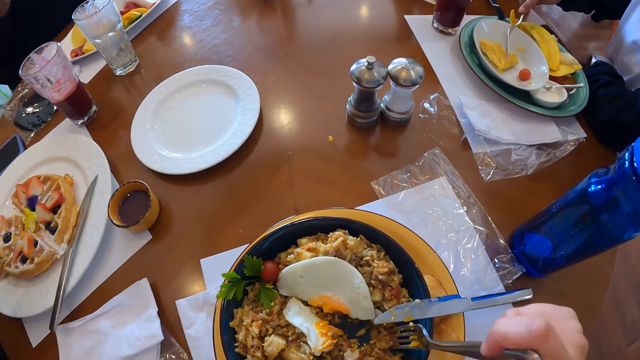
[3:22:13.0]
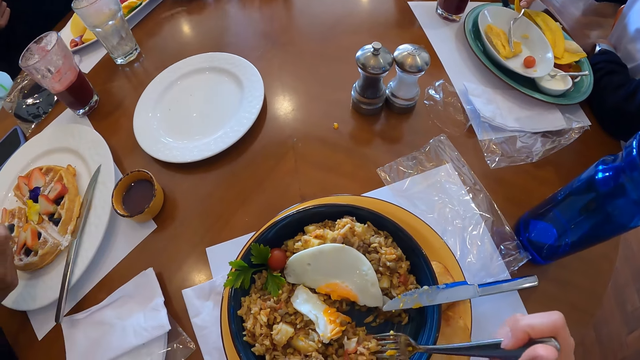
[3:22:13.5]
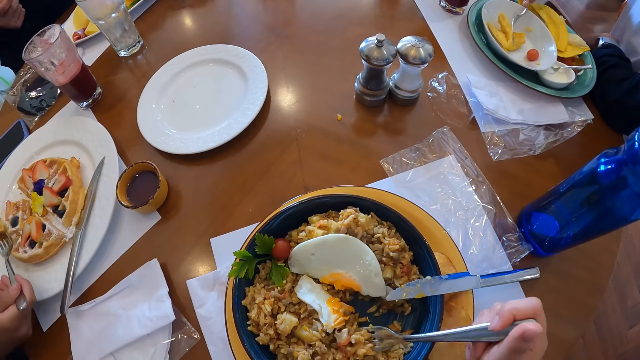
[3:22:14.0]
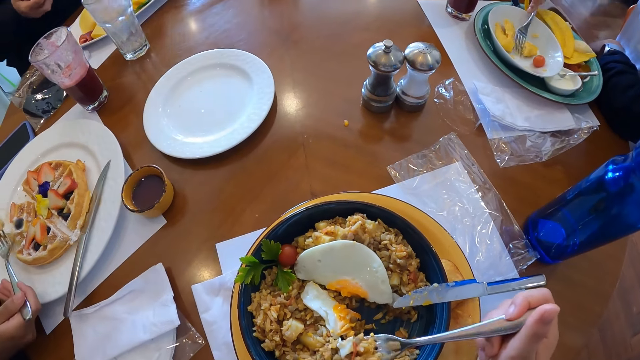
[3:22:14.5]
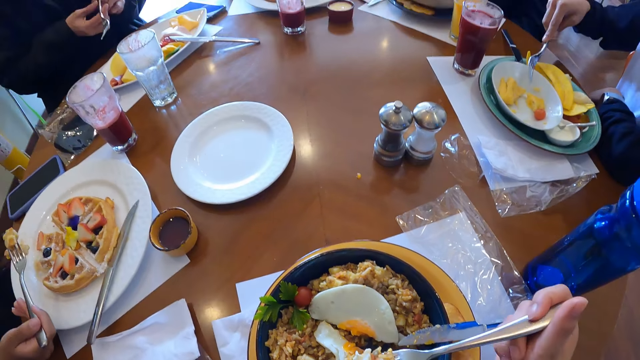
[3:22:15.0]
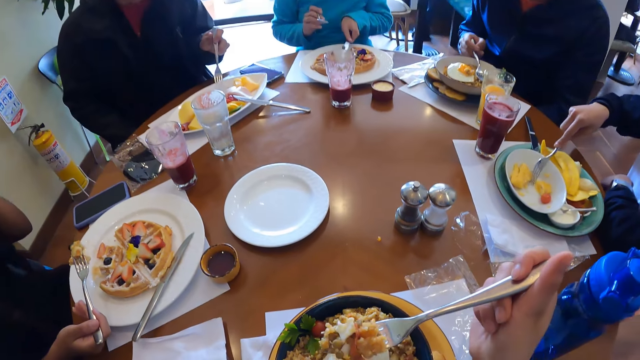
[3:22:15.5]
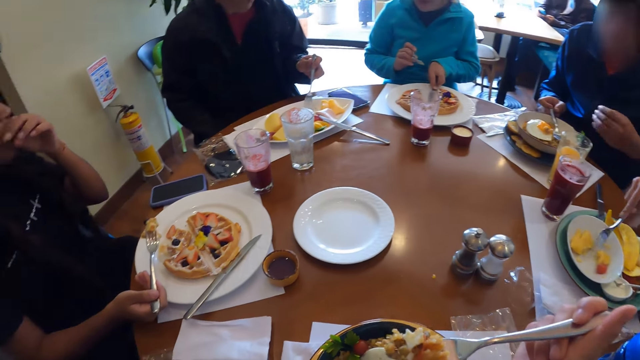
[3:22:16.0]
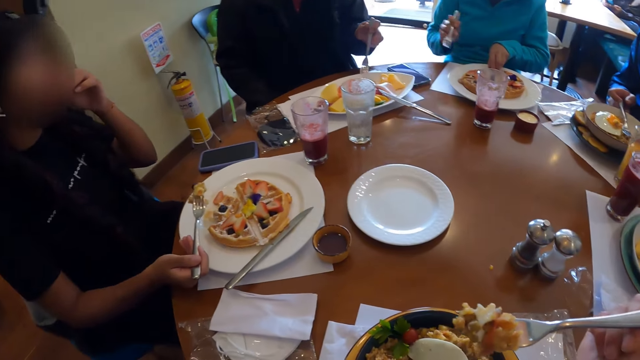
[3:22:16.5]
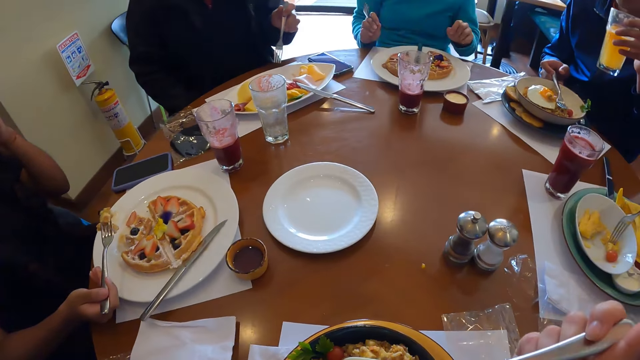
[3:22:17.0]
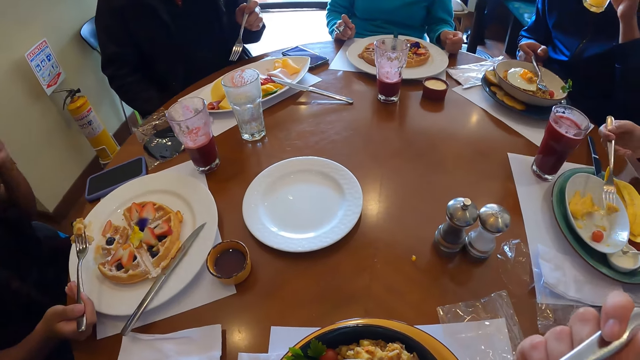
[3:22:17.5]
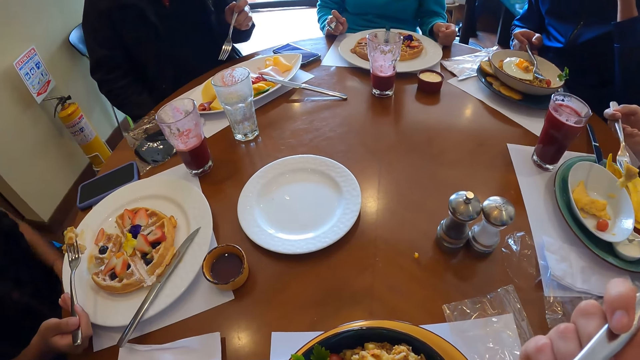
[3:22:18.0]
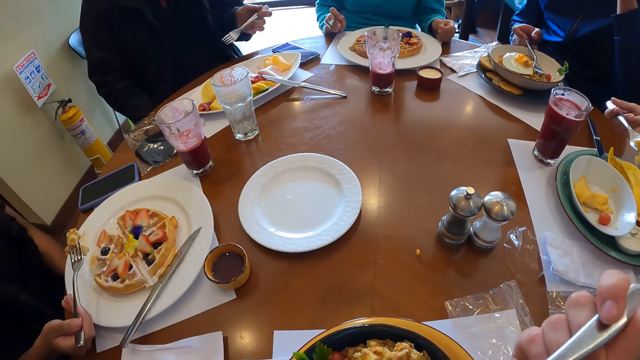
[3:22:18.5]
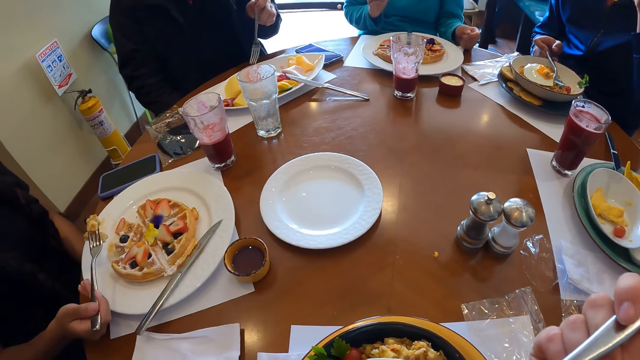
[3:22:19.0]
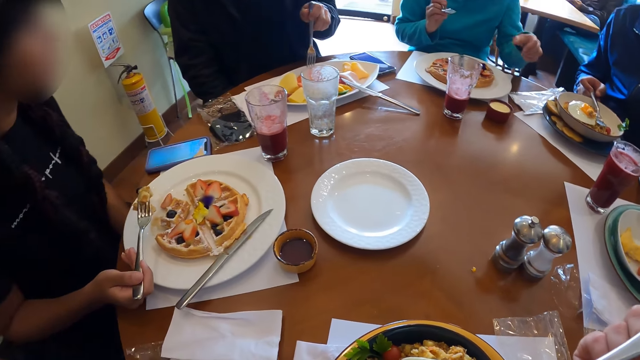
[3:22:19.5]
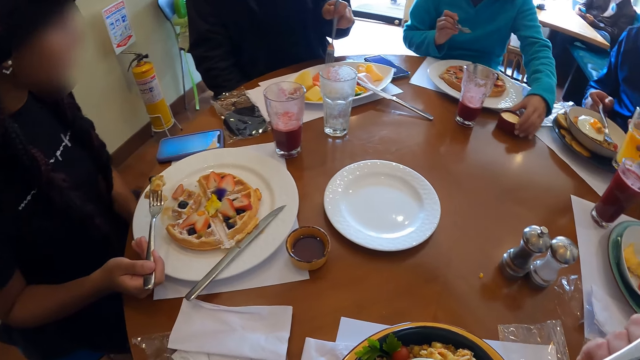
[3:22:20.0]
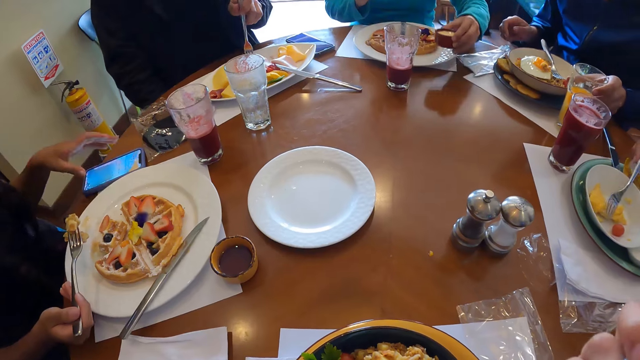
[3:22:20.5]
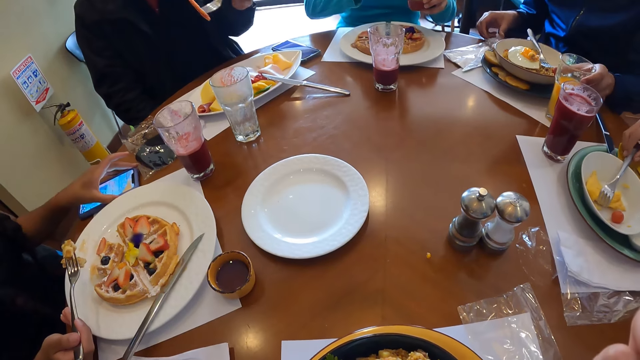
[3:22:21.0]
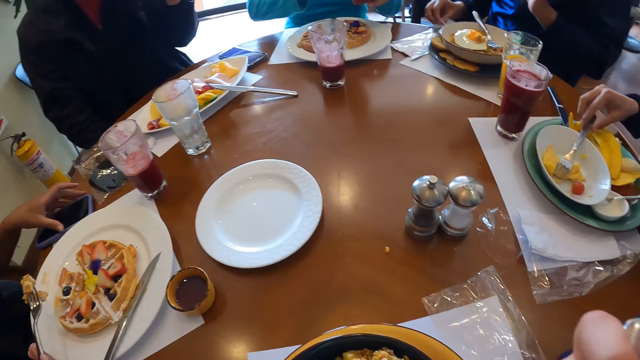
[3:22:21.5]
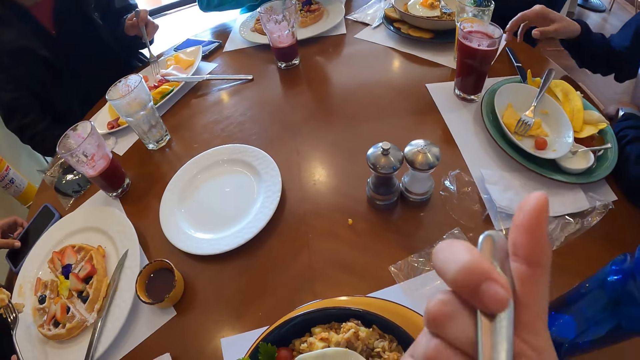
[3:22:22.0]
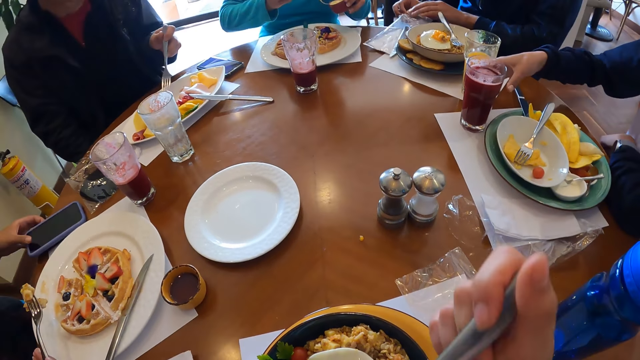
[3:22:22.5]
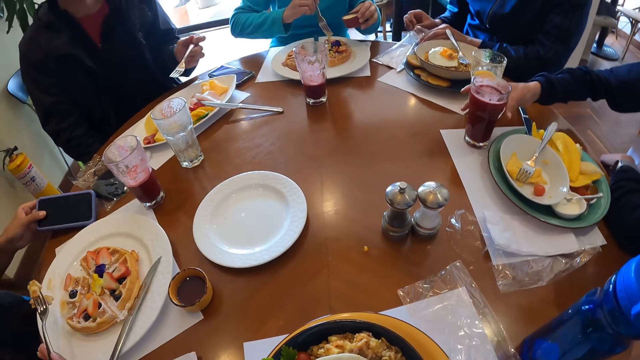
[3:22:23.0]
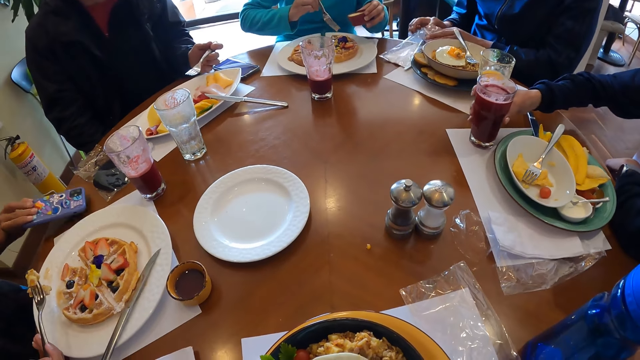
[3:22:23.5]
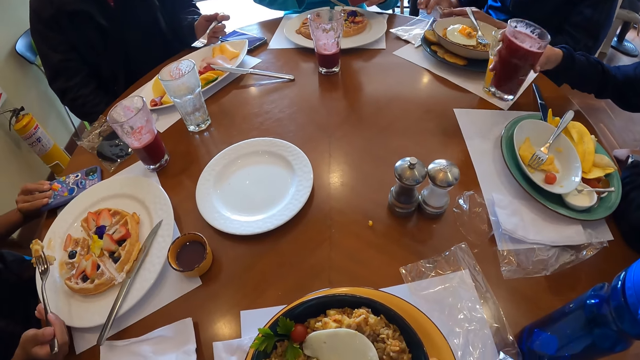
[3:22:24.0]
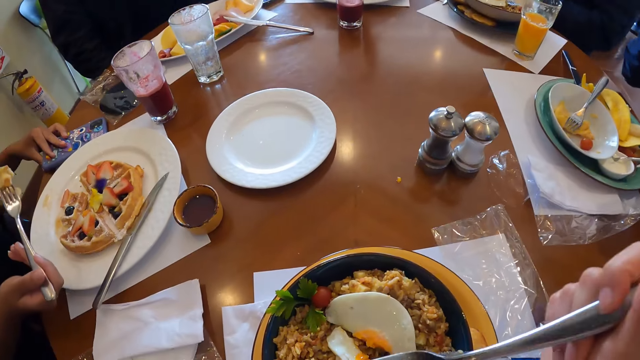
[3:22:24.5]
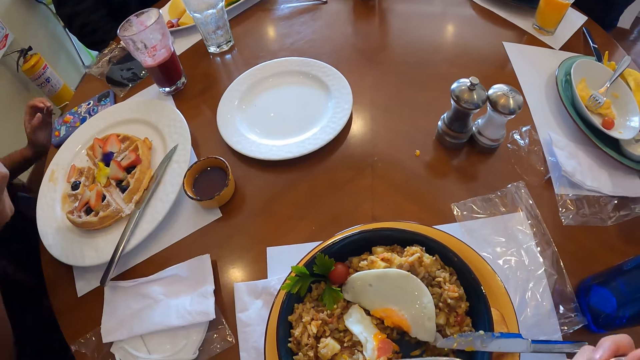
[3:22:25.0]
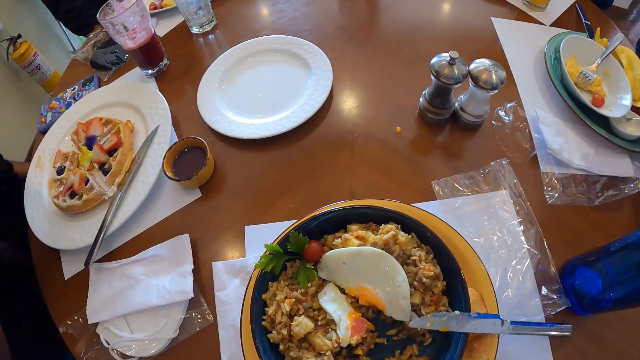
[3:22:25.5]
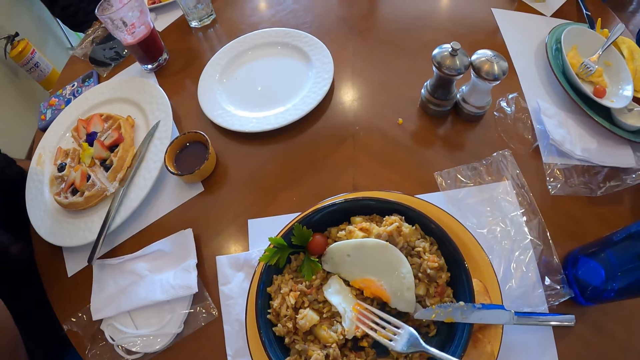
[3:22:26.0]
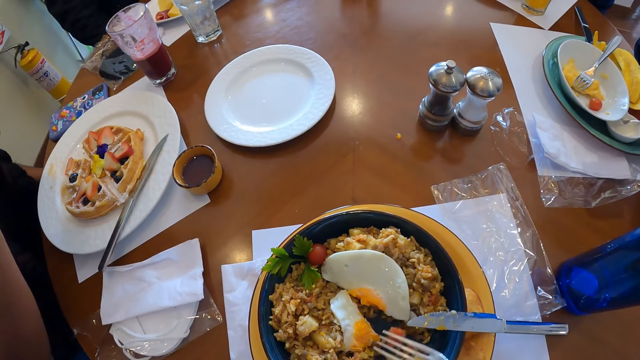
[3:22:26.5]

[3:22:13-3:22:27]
A woman cuts pancake from the plate with the fork in her right hand. The camera wearer picks rice and omelet from the plate on the table with the fork in her right hand. She eats the food. Another woman holds a phone on the table with her left hand, operates the phone and turns the phone. The first woman picks the glass. The camera wearer picks the food with the fork.

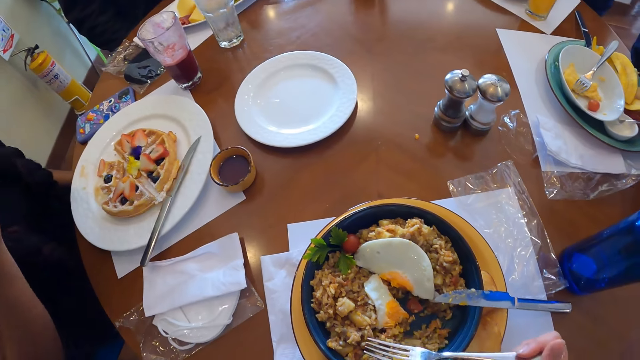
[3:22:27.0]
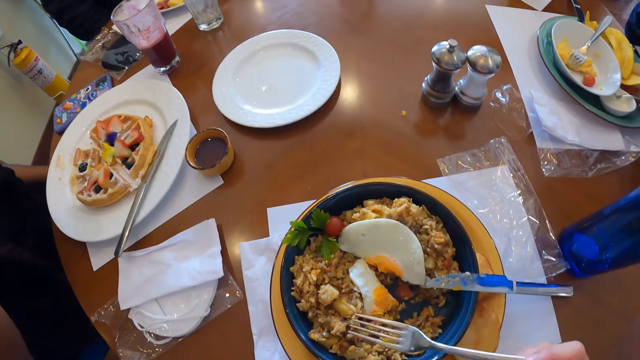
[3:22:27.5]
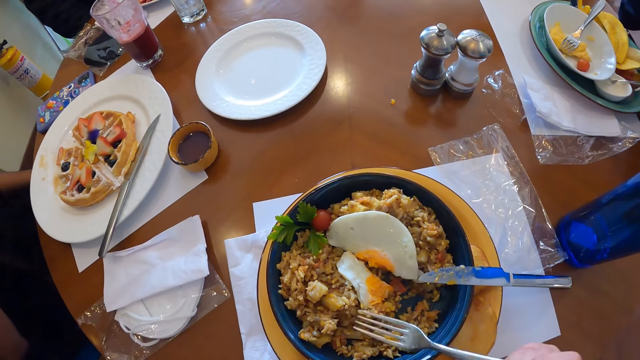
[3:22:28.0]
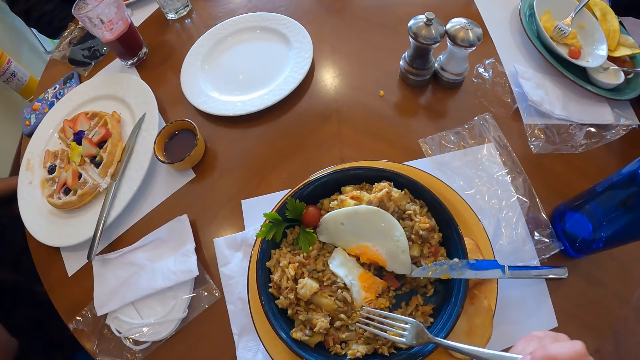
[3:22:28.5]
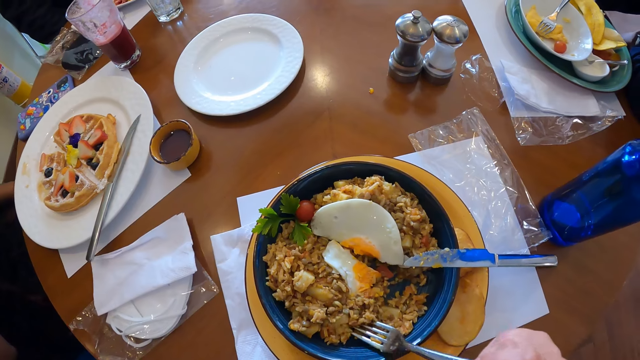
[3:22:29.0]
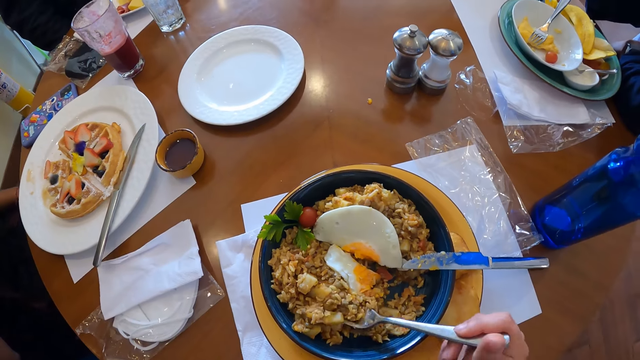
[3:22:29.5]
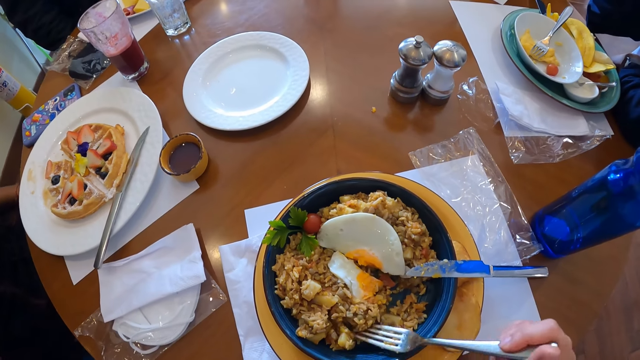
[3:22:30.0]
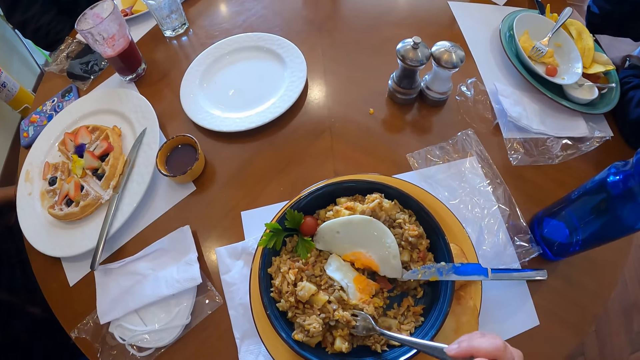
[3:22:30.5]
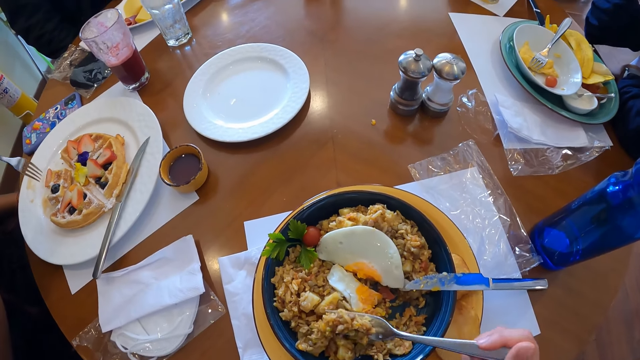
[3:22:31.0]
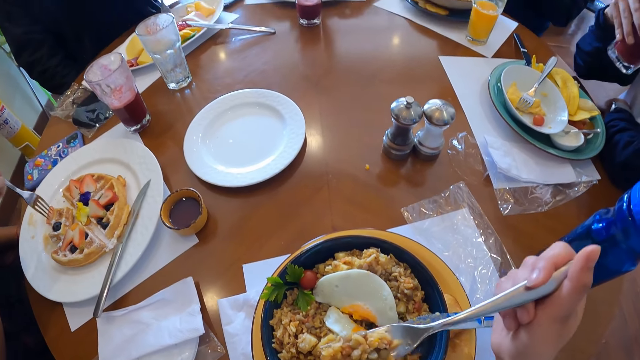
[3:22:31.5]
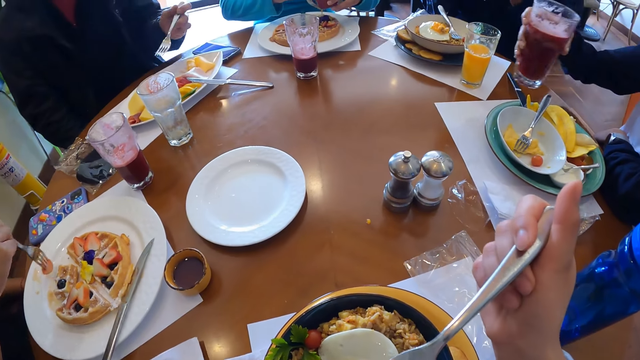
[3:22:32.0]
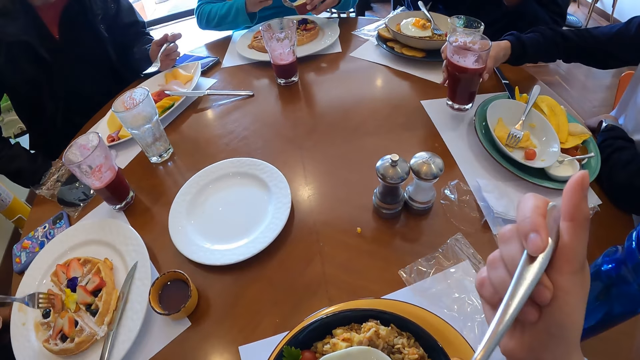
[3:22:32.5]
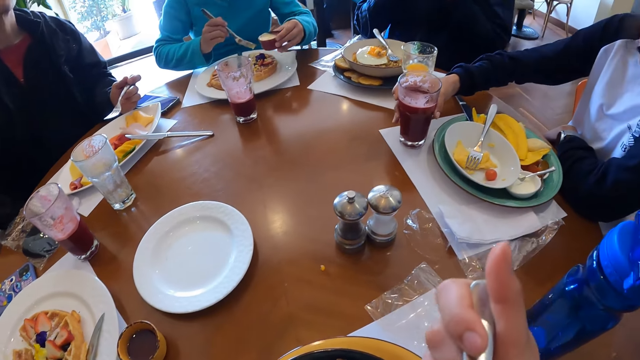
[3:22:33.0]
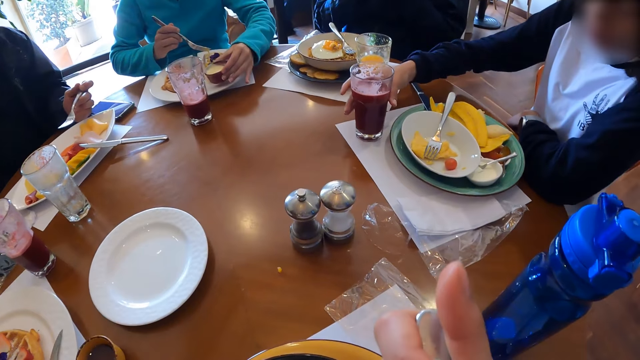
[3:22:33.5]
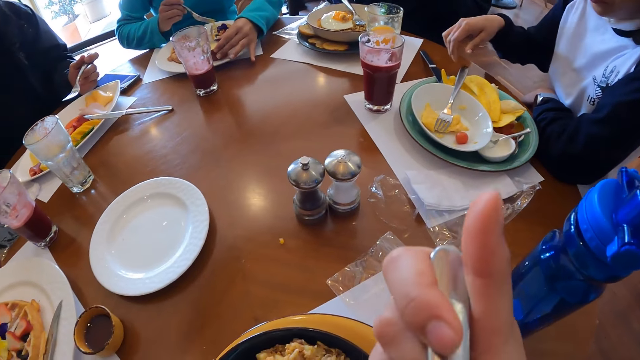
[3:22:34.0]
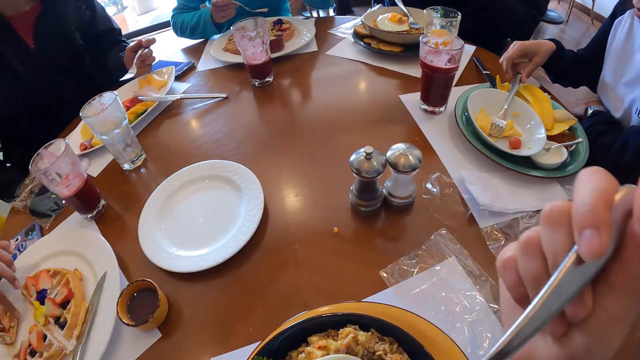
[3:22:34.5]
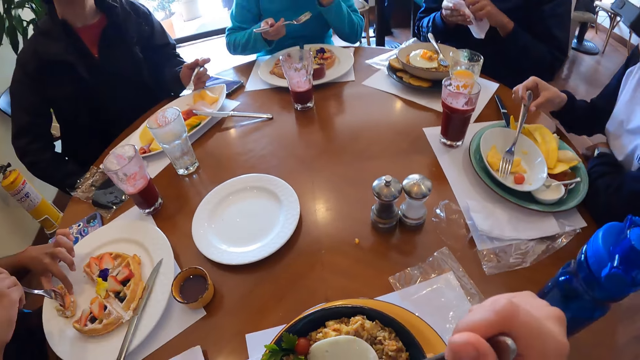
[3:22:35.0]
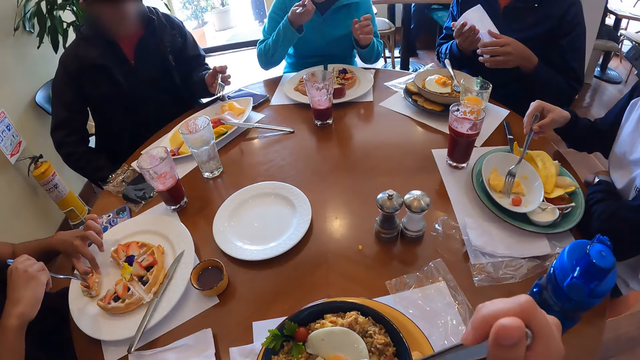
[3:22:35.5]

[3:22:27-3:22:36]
The camera wearer picks rice and omelet from the plate on the table with the fork in her right hand. She eats the food. A man scoops mayonnaise from a little plate in his left hand with the fork in his right hand. A woman places the glass of juice on the table with her right hand. Another woman places the little plate in her left hand on the plate on the table. The first woman picks up the fork. Another woman divides a piece of pancake in the plate on the table with her left hand and the fork in her right hand. Another man holds a serviette with both hands.
